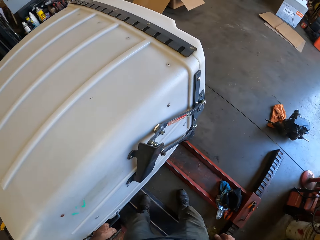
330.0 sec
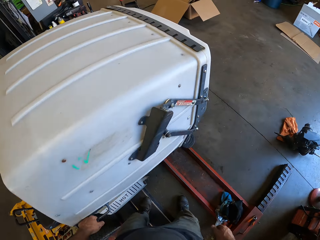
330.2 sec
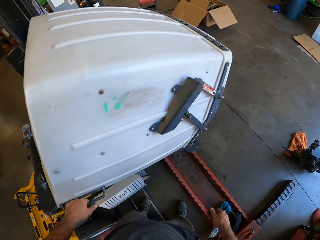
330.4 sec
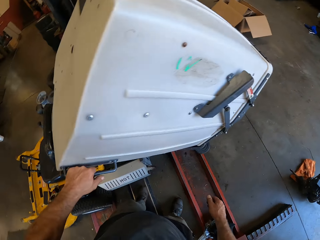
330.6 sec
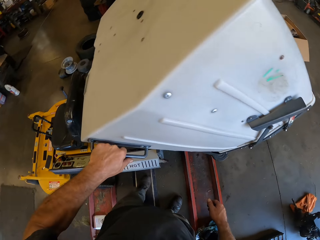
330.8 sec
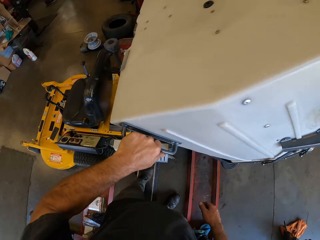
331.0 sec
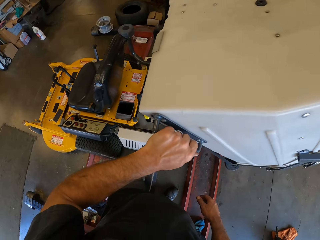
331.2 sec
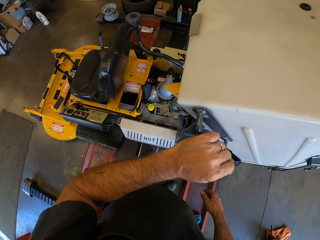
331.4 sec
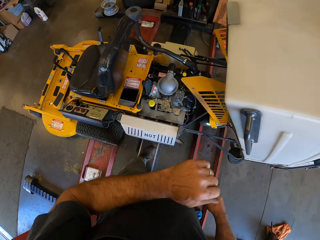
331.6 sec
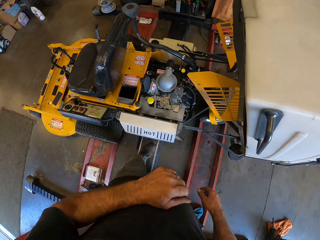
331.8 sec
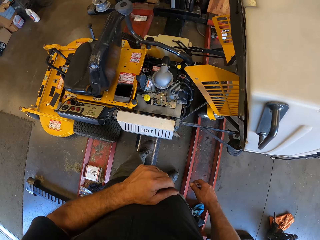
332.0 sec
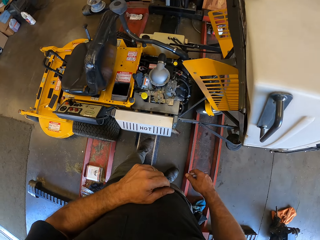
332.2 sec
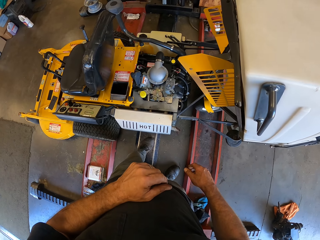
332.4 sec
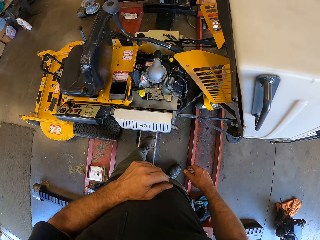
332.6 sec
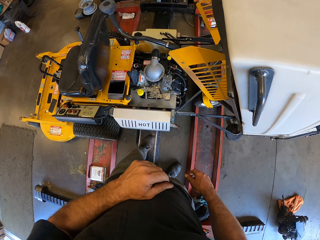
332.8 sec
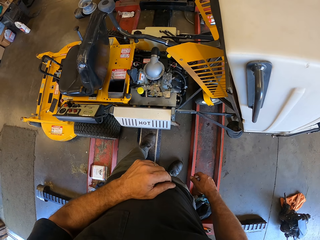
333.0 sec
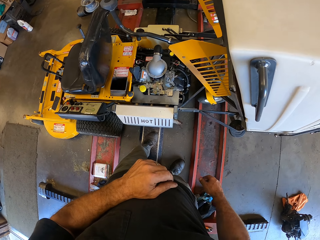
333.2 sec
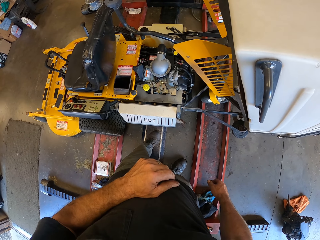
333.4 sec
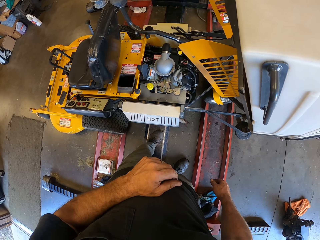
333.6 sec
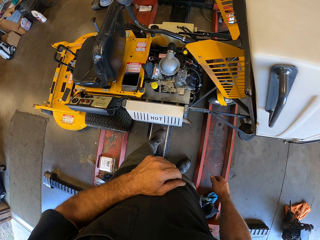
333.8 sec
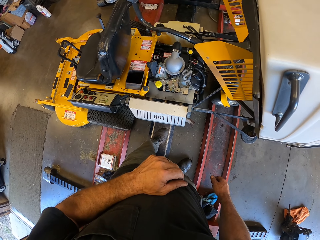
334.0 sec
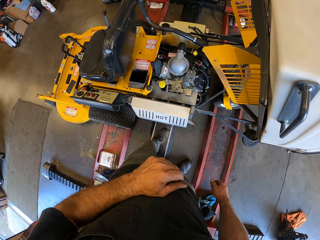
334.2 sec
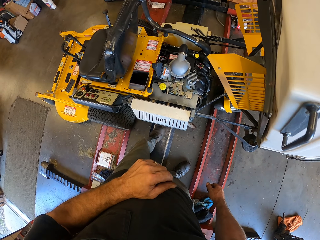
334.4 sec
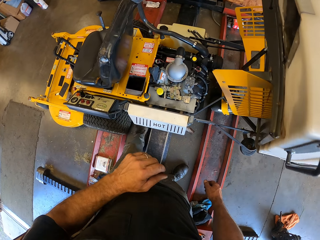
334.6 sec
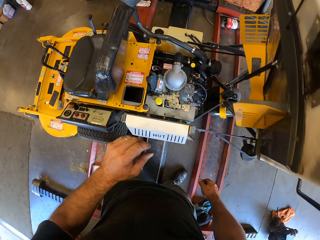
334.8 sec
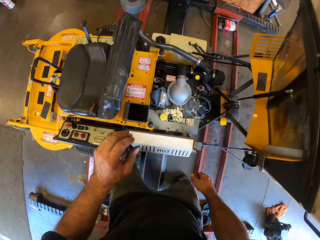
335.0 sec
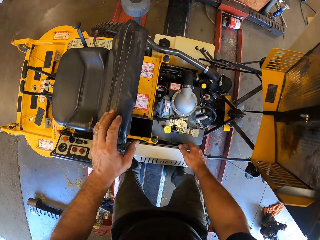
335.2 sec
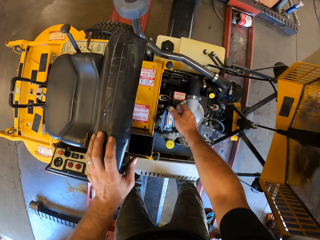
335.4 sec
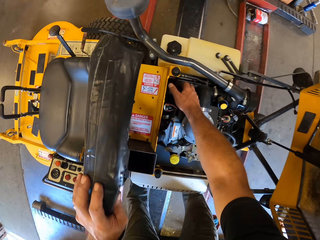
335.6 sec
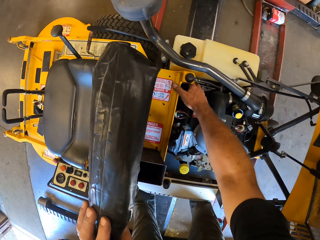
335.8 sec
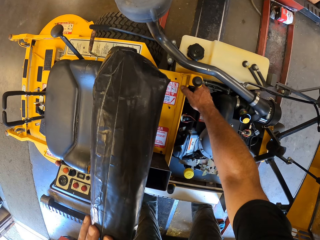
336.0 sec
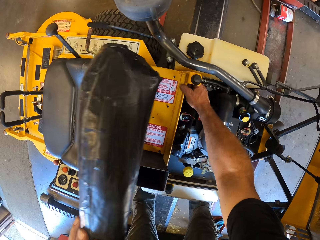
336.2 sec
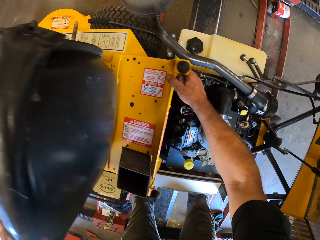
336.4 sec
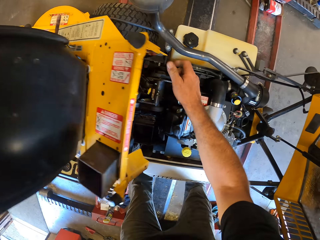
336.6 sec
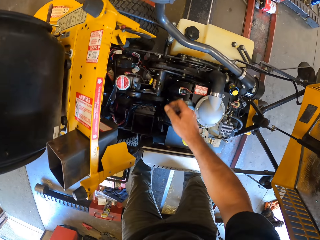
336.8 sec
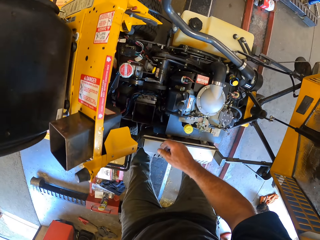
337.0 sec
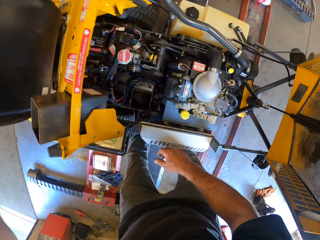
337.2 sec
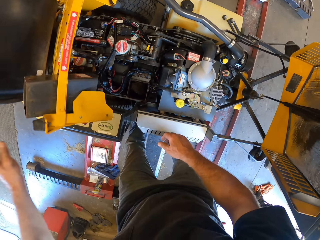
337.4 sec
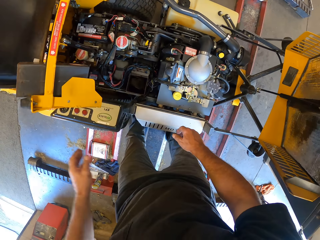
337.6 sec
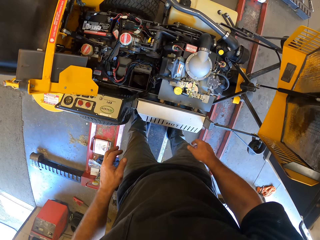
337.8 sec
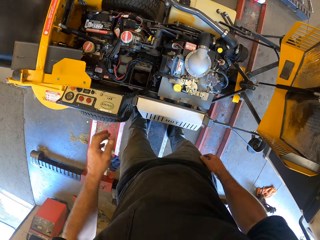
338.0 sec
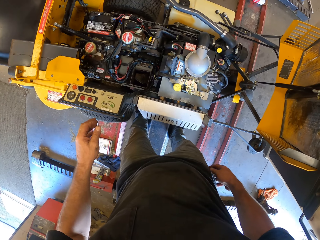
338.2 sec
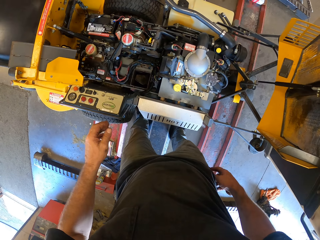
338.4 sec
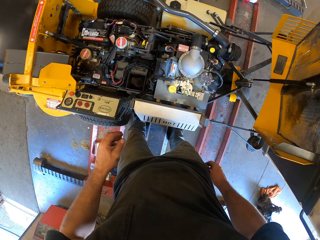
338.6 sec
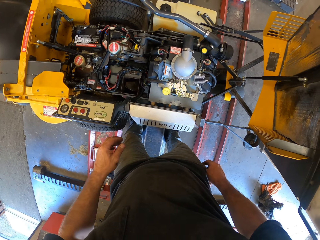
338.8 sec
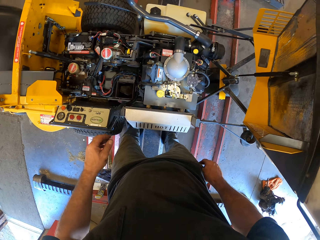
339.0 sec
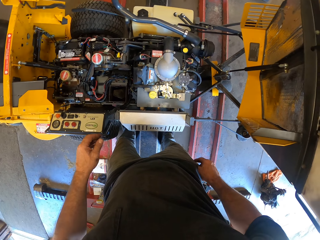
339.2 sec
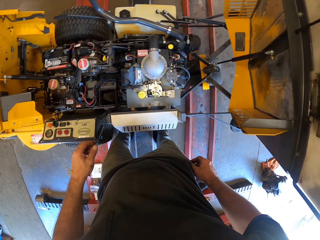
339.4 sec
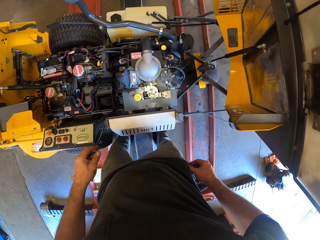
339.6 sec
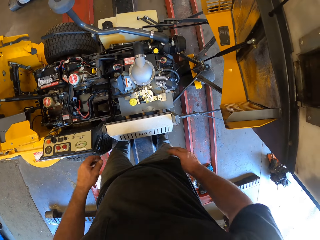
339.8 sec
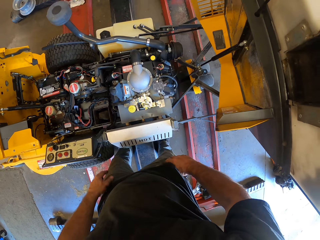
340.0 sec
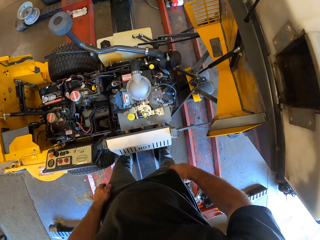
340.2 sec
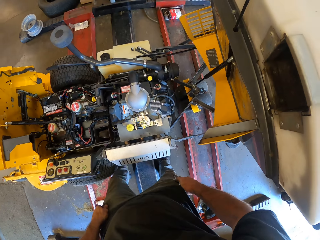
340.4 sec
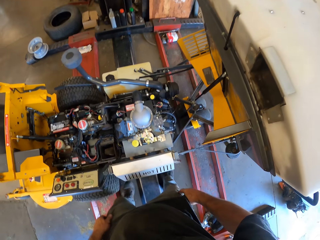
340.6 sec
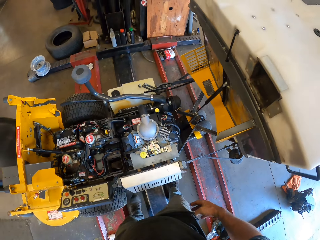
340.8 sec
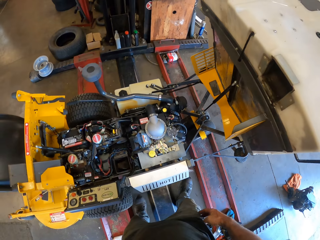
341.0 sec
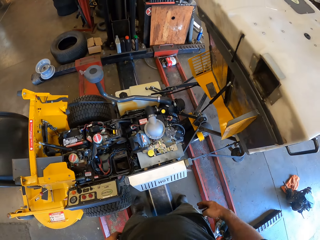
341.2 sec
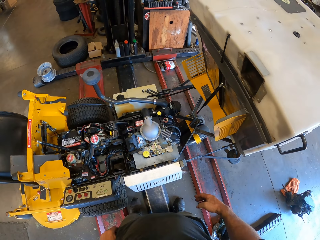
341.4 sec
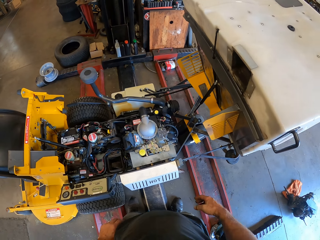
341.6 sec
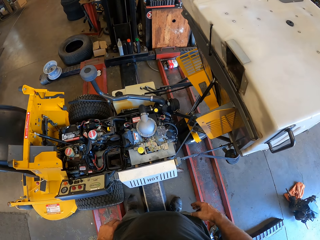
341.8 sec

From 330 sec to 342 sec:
The camera wearer opens the lawn mower. They examine the lawn mower and open the lawn mower.

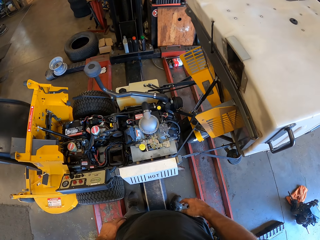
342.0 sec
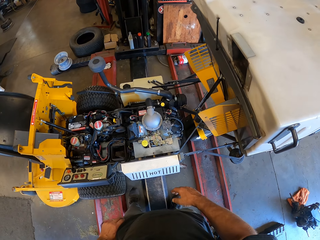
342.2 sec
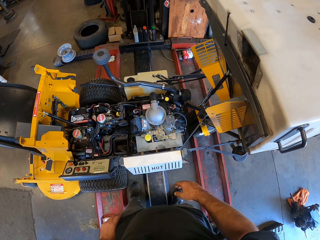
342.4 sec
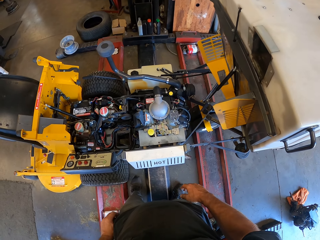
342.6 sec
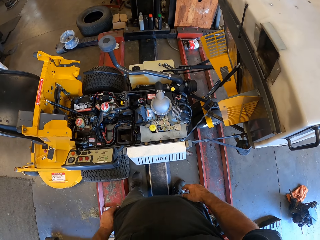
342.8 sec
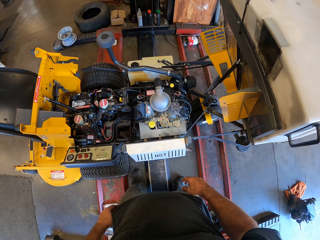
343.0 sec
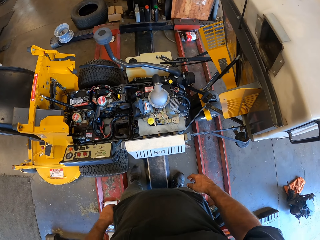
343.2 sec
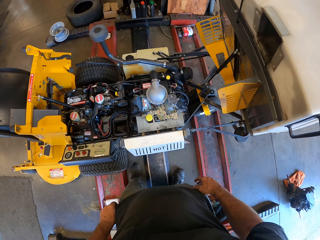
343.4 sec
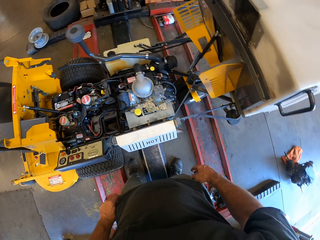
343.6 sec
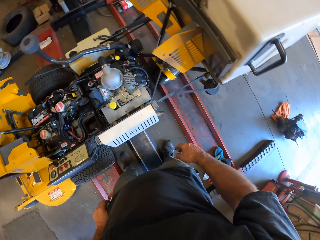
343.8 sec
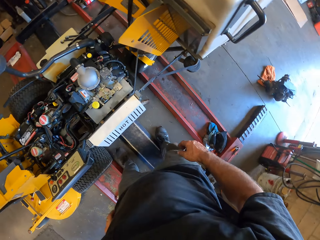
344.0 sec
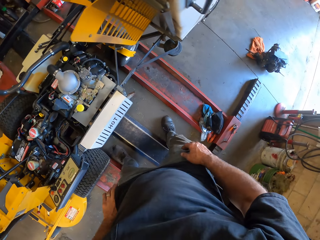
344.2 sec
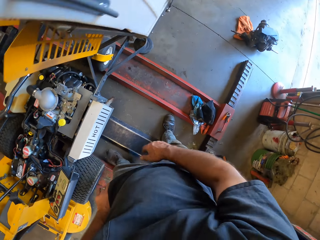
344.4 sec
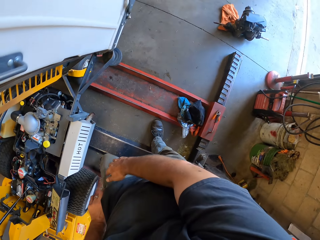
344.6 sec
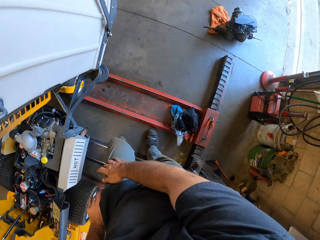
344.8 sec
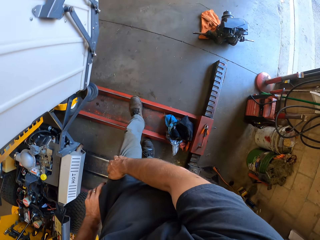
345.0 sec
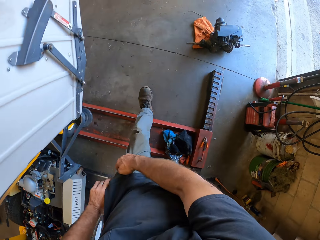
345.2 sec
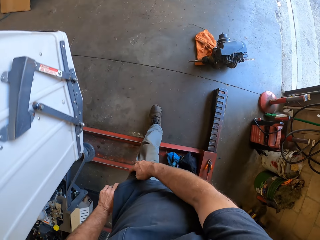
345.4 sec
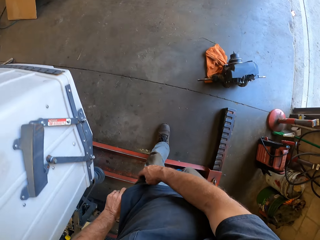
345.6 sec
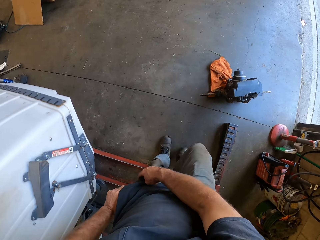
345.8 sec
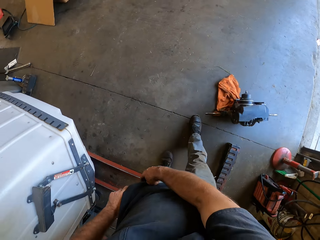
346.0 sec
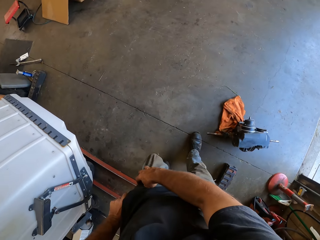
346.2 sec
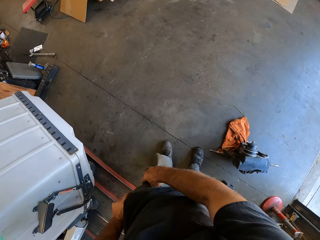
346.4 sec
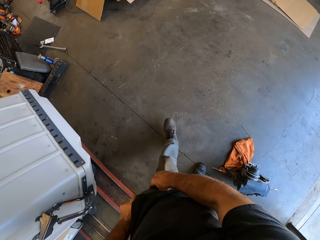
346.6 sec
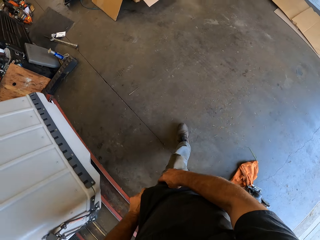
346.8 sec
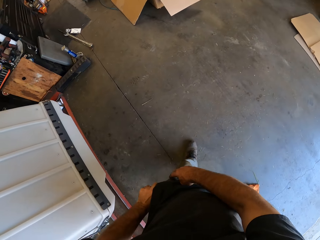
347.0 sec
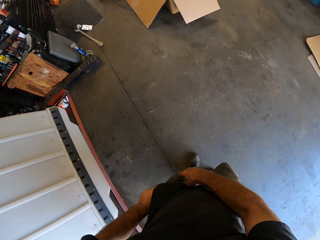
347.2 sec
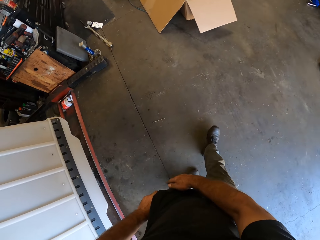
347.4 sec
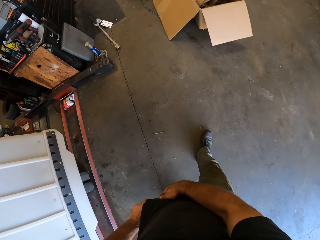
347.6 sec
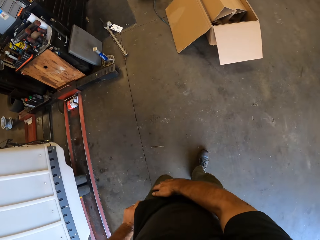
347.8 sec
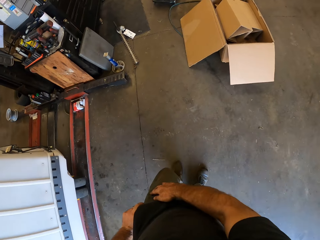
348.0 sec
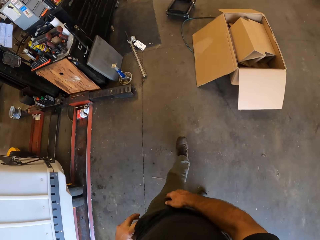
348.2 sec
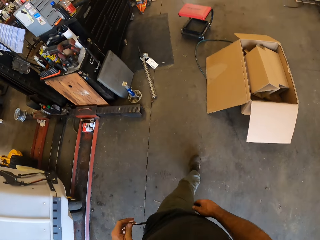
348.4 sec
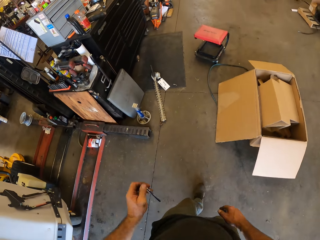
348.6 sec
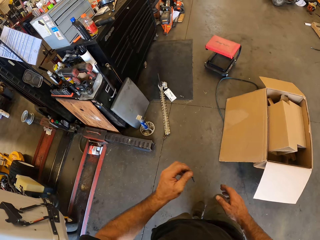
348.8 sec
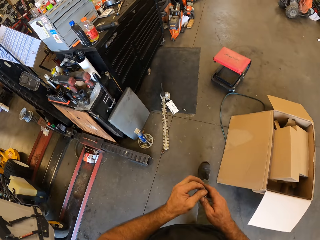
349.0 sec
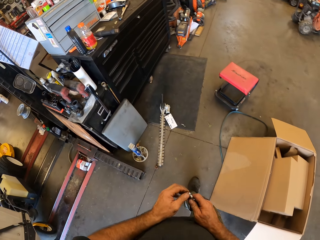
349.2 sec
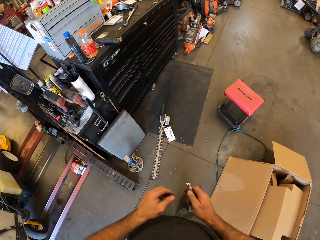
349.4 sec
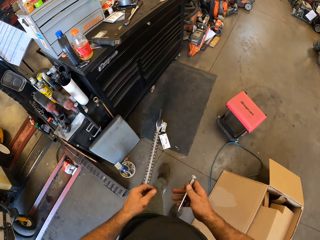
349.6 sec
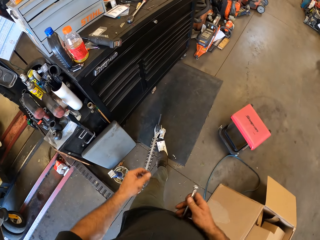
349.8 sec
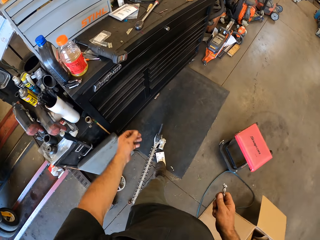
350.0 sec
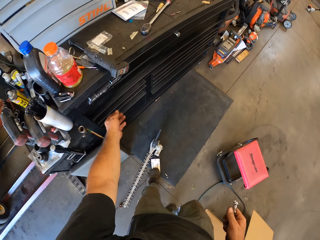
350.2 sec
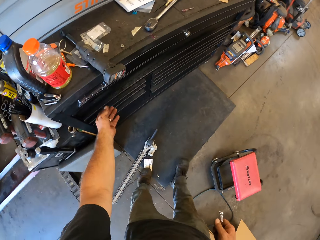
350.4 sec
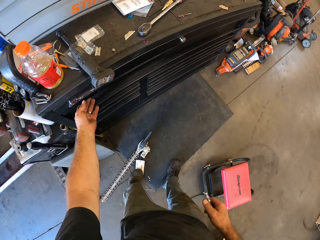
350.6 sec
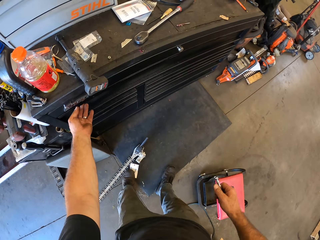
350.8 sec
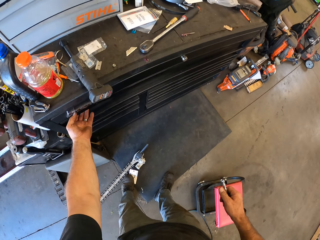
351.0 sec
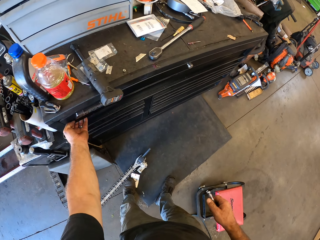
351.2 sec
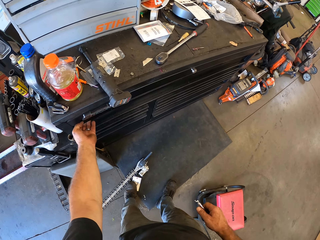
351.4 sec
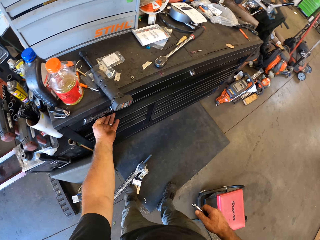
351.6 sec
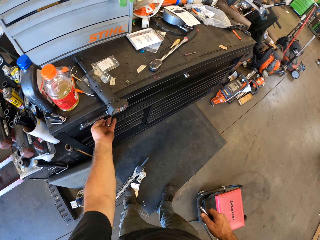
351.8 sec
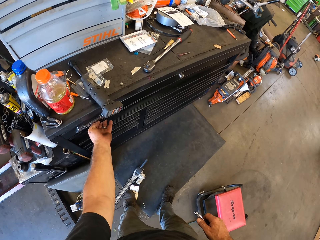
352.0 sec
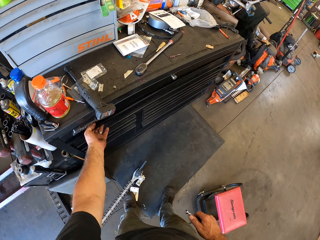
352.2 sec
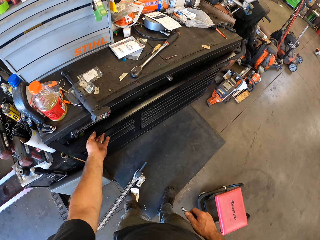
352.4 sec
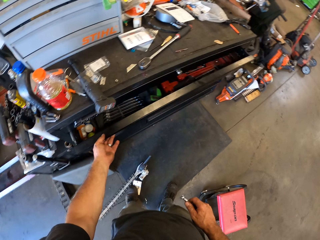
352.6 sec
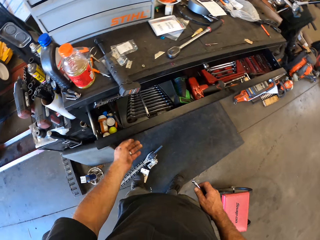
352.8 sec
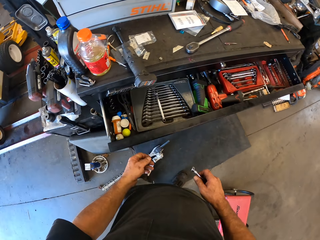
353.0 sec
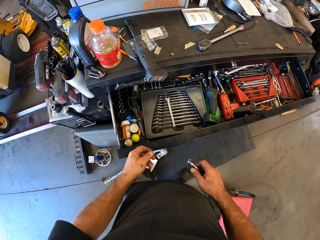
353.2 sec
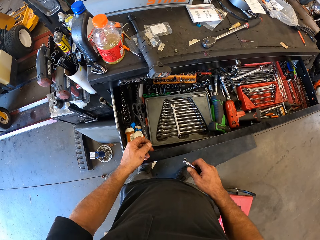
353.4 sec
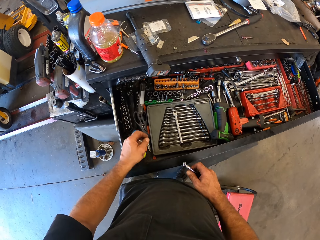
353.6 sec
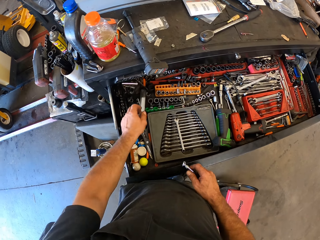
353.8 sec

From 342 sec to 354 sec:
The camera wearer walks around. He takes part of a wrench from his pocket. He opens a drawer.
